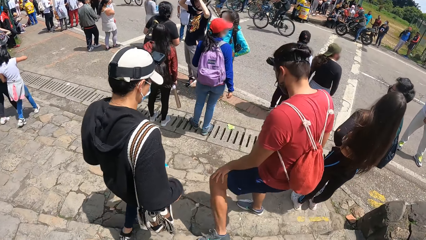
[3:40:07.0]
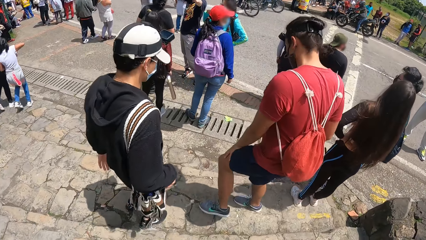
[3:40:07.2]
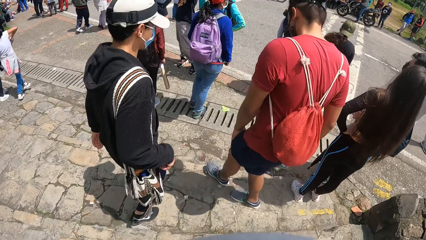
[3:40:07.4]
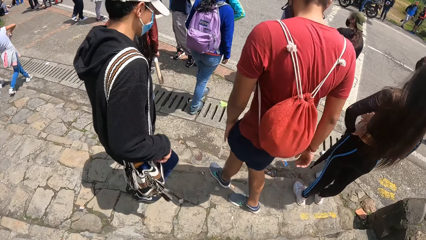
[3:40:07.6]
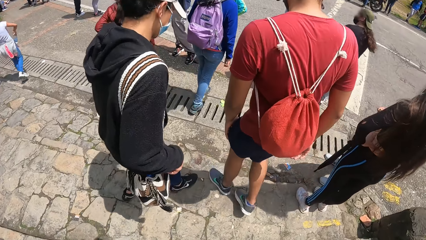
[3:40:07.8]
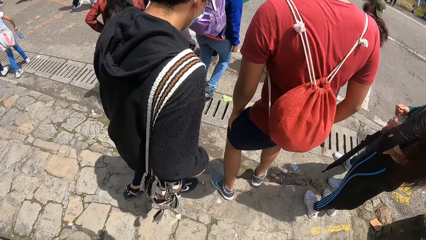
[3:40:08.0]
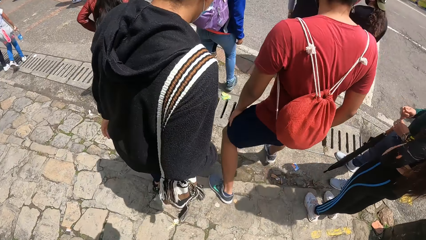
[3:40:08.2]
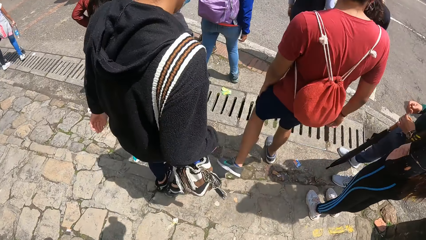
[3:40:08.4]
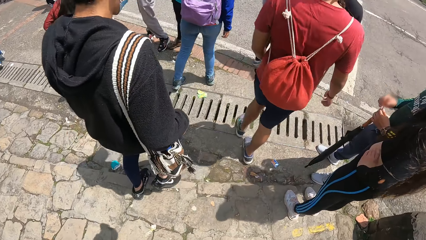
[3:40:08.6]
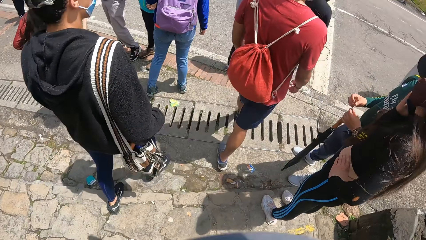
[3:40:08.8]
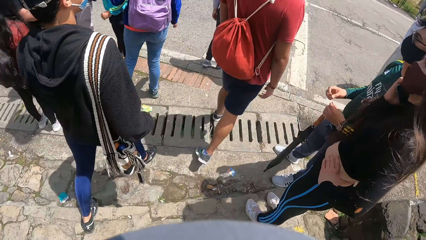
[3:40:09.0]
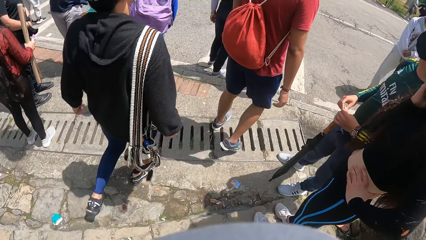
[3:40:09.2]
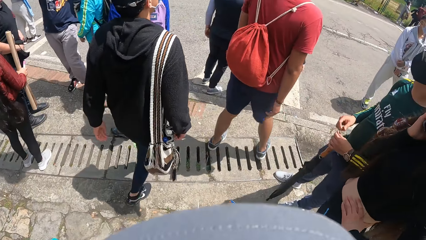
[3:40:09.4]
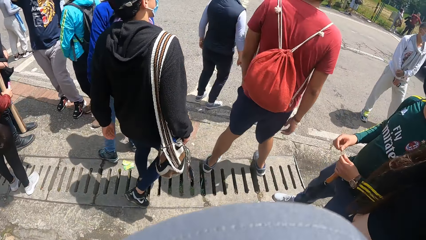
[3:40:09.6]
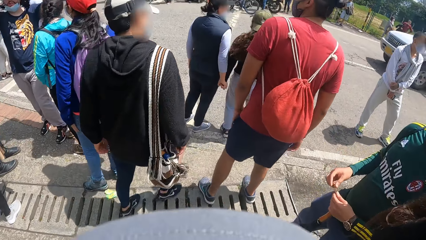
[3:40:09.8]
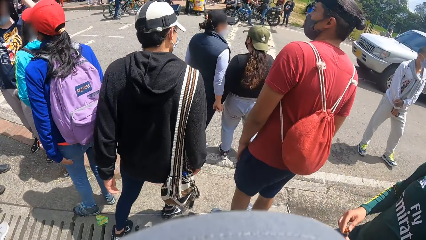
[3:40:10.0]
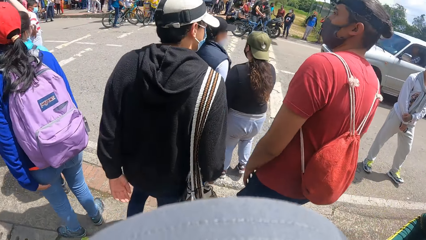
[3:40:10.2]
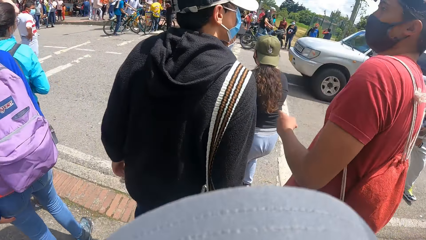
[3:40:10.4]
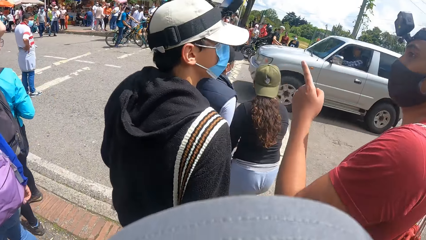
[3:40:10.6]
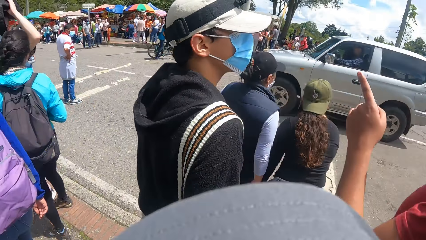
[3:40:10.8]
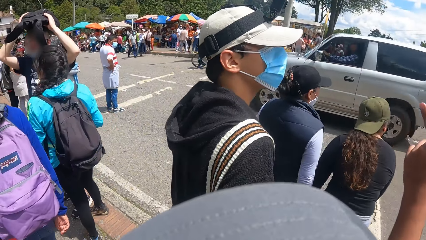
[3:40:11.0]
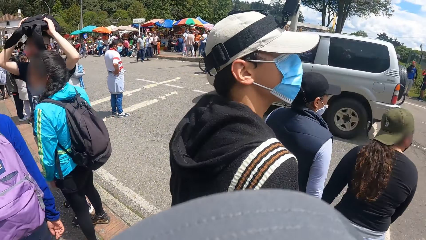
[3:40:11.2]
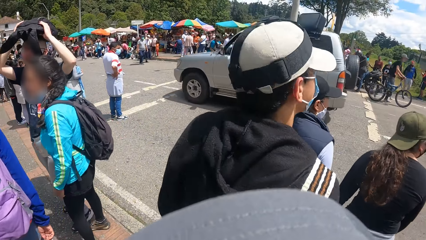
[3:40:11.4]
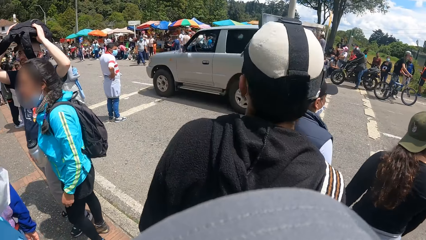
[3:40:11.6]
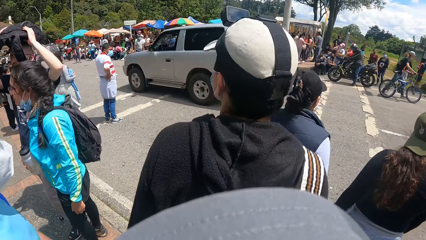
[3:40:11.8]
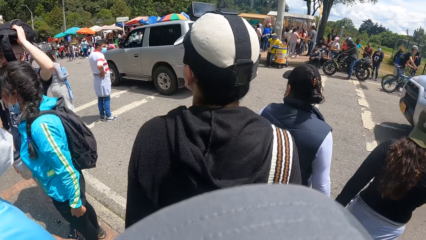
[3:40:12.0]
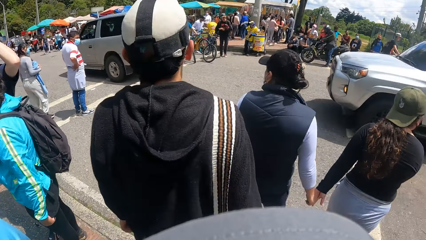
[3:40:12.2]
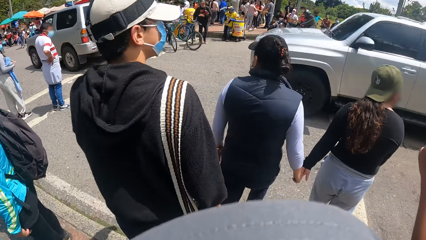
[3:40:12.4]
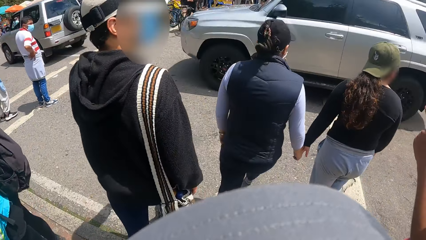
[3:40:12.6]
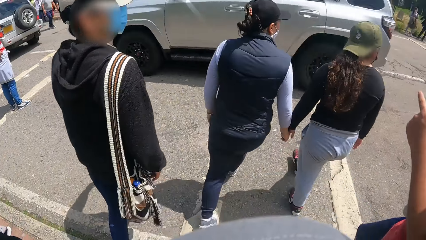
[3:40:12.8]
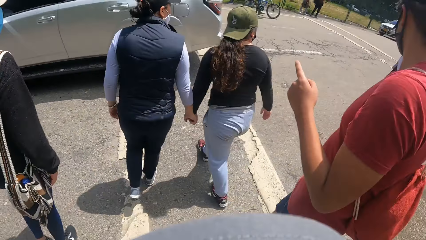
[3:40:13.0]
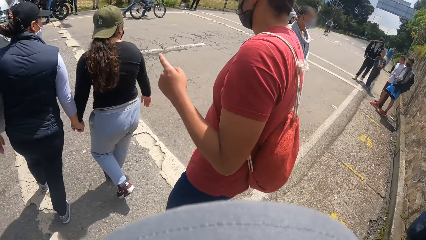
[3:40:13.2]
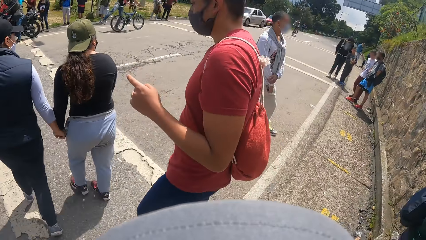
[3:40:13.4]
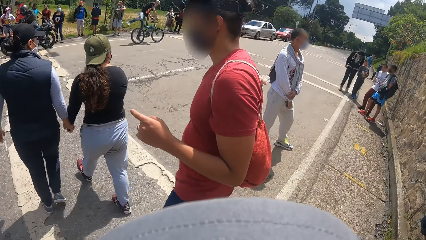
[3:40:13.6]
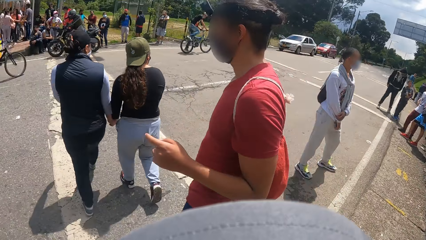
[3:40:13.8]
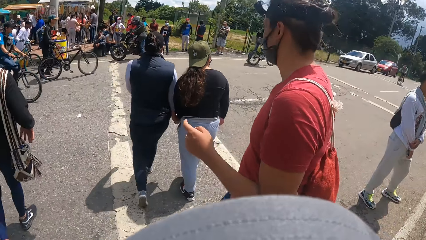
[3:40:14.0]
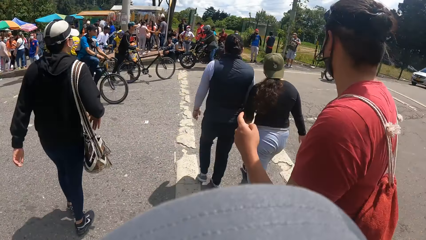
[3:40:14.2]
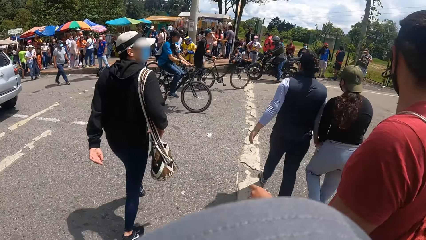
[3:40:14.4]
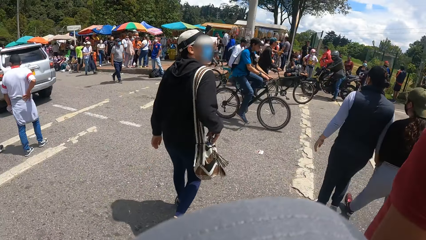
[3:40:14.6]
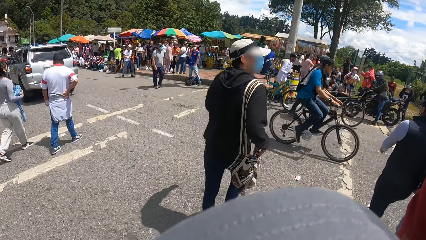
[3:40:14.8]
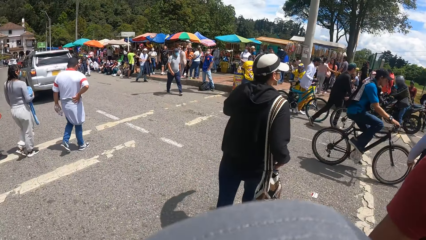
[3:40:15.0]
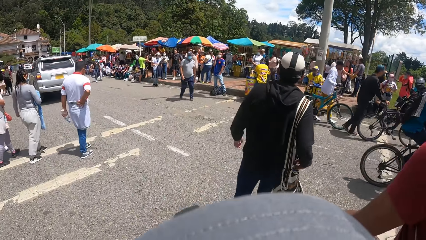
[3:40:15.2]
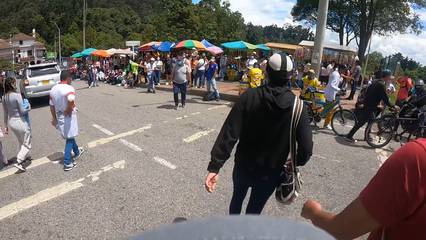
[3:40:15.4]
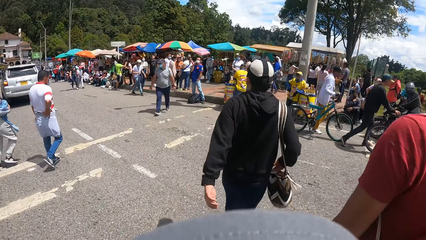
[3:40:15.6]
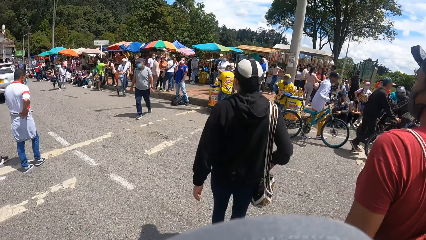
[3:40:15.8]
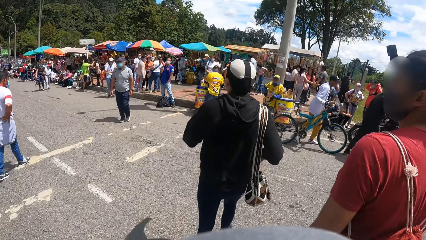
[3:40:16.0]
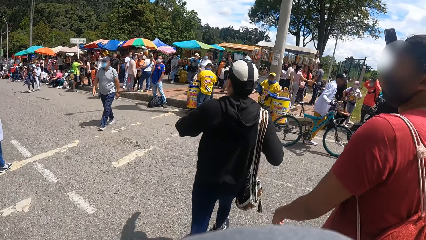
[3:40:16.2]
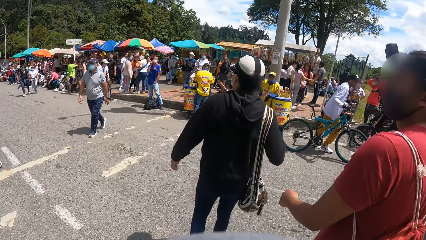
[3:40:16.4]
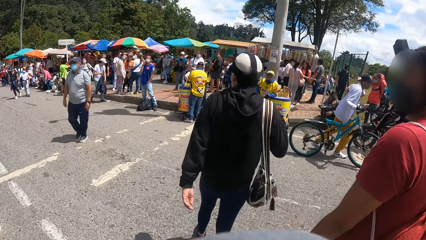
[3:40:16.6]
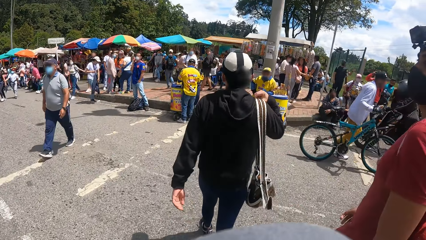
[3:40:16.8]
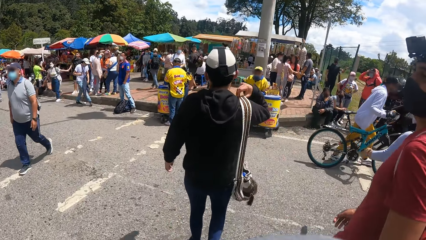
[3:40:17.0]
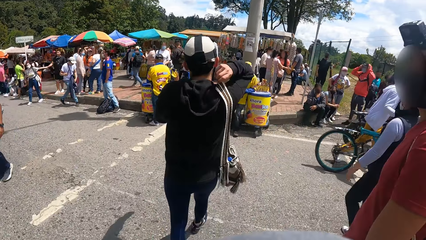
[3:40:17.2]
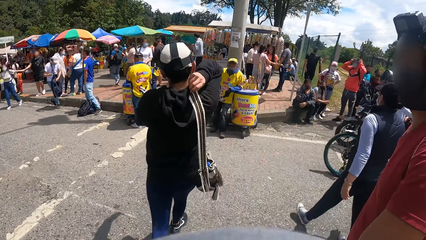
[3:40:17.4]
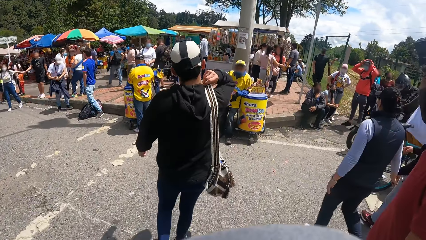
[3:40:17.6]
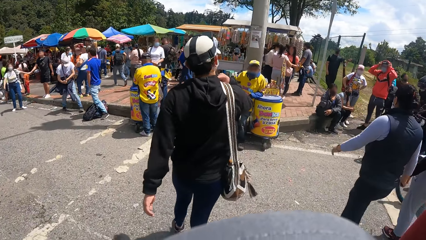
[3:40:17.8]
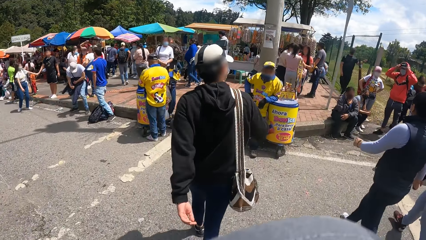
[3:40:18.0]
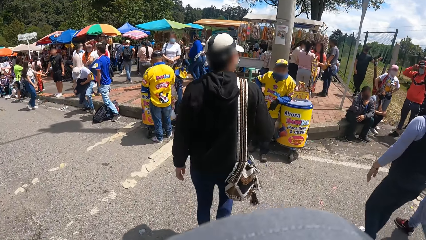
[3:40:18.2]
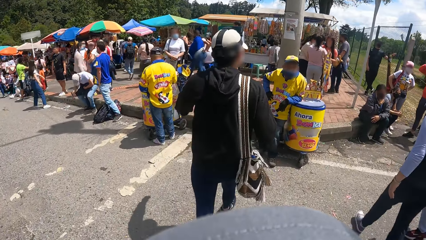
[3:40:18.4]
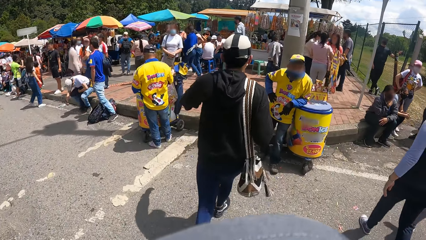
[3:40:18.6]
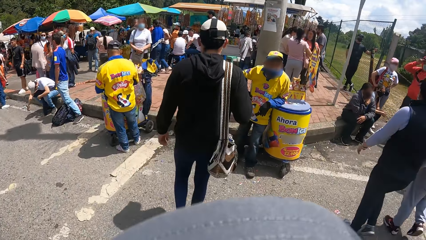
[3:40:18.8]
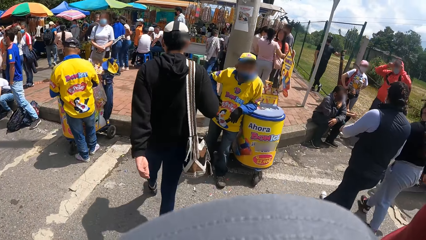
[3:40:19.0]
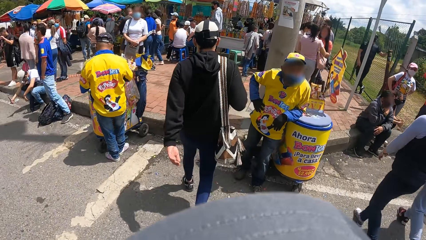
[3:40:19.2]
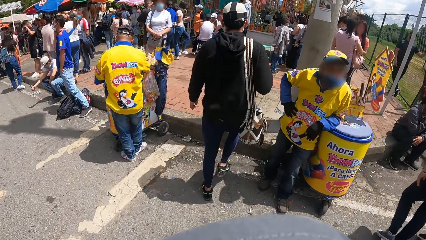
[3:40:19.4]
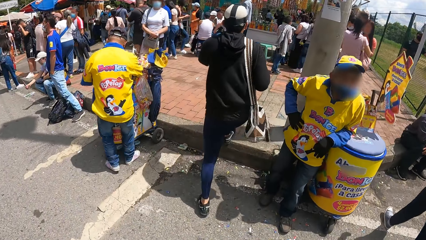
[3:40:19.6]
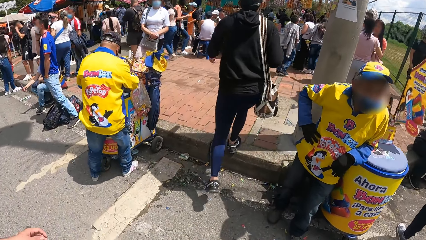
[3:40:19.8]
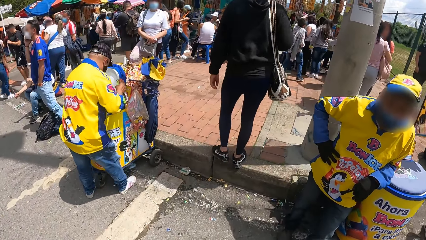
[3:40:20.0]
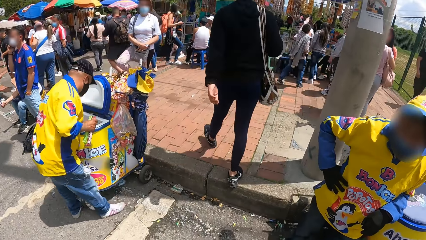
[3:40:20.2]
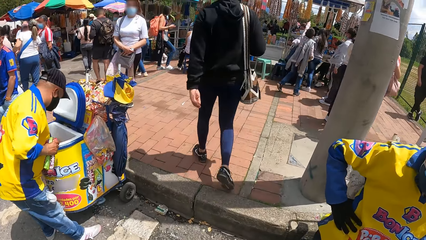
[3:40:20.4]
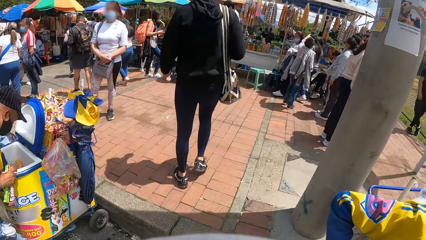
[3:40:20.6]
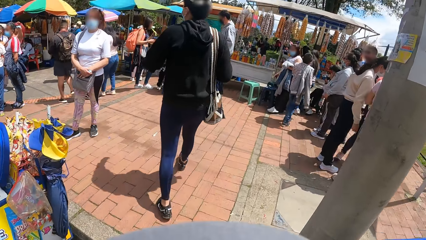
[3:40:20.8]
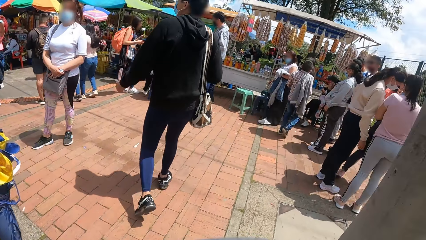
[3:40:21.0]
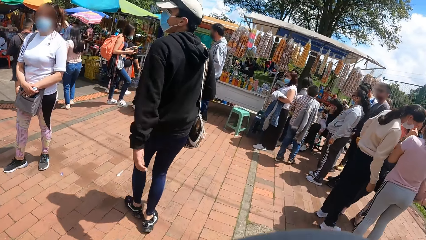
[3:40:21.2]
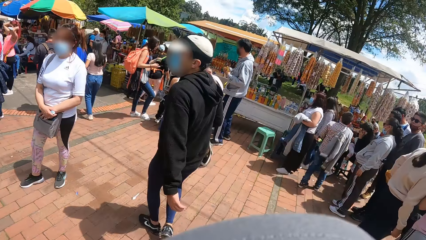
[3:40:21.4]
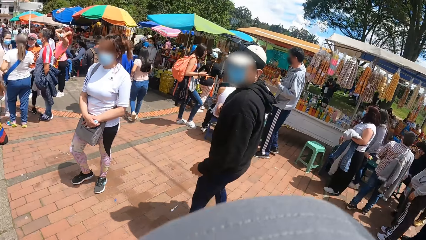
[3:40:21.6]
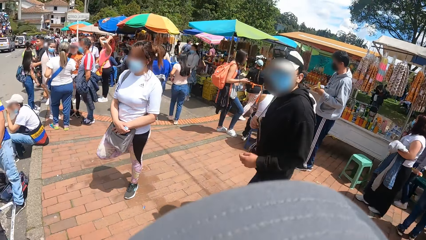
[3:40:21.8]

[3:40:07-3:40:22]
The camera wearer stops. They walk around. They cross a road with the group of people. The man adjusts a bag on his shoulder with his right hand.
